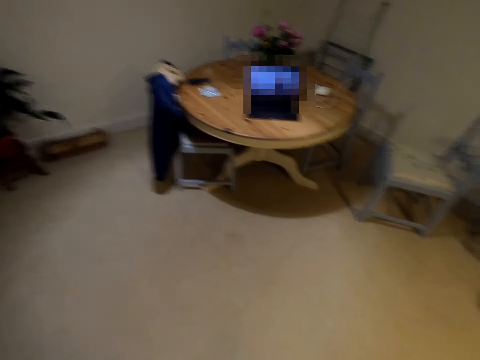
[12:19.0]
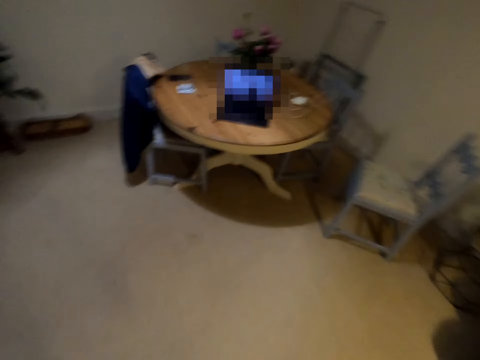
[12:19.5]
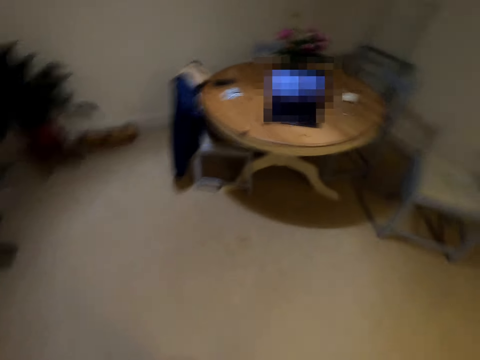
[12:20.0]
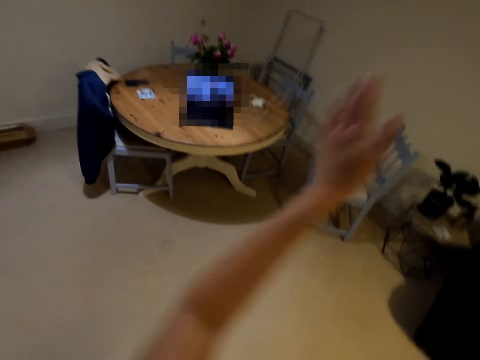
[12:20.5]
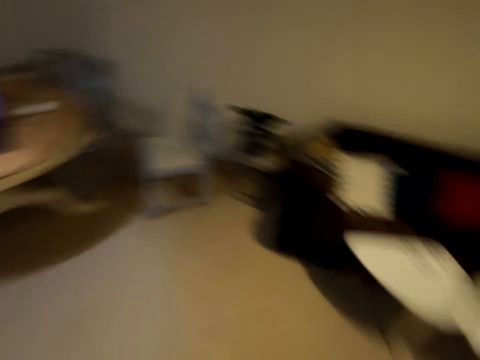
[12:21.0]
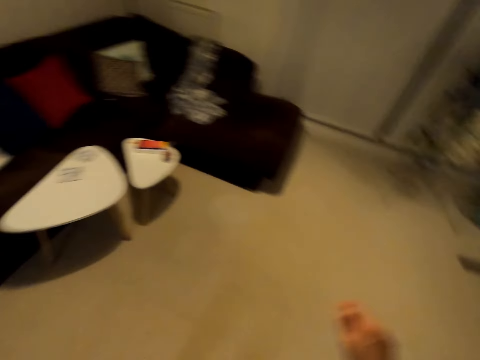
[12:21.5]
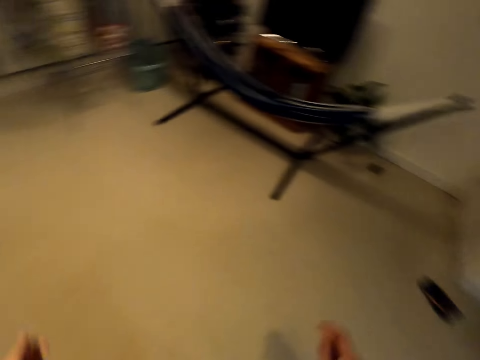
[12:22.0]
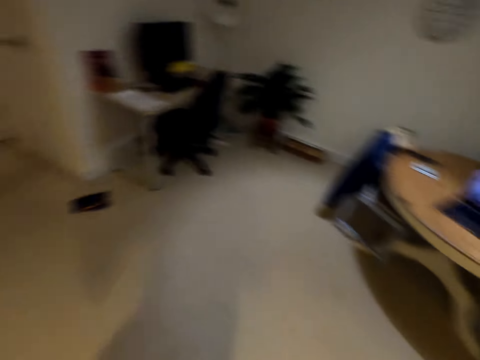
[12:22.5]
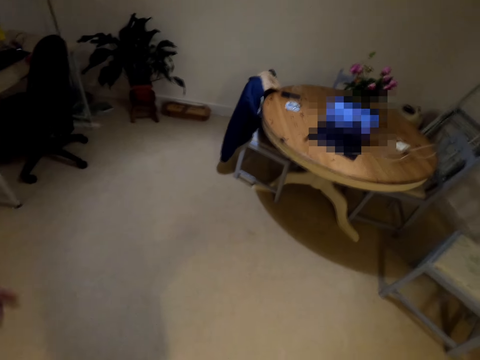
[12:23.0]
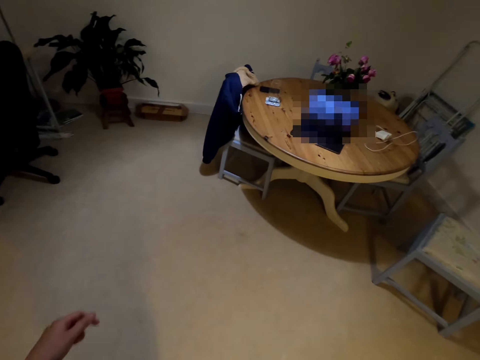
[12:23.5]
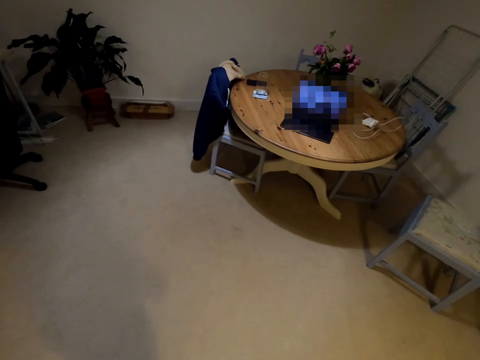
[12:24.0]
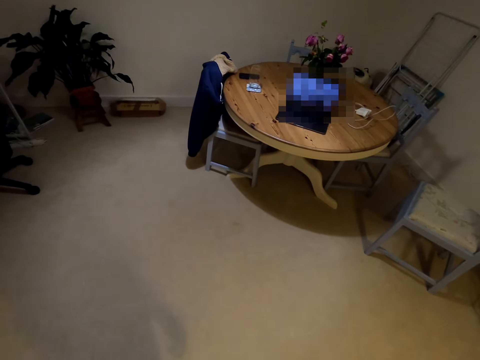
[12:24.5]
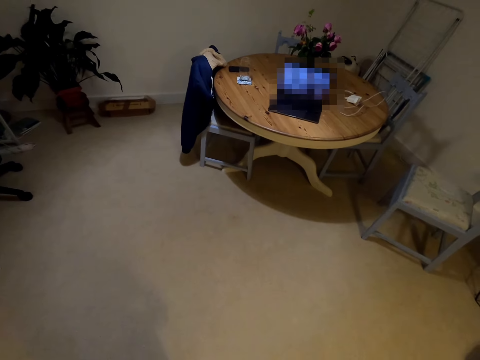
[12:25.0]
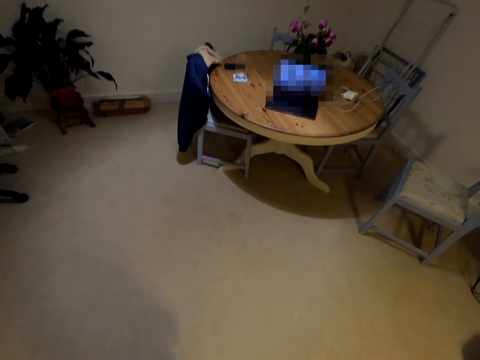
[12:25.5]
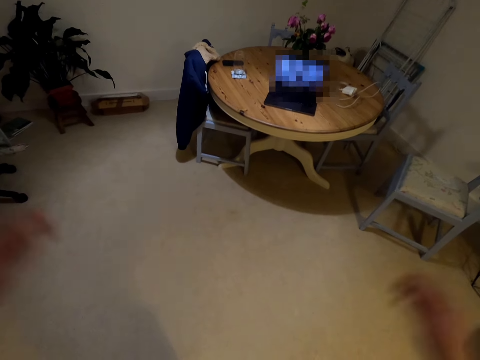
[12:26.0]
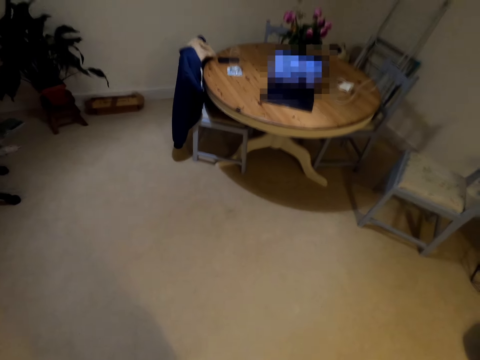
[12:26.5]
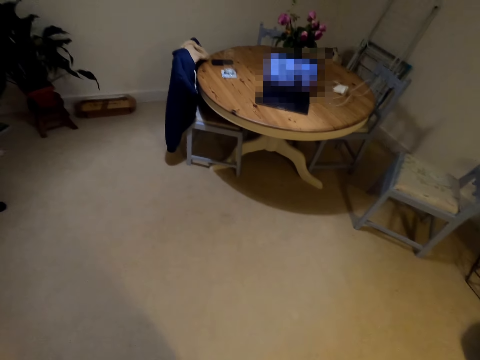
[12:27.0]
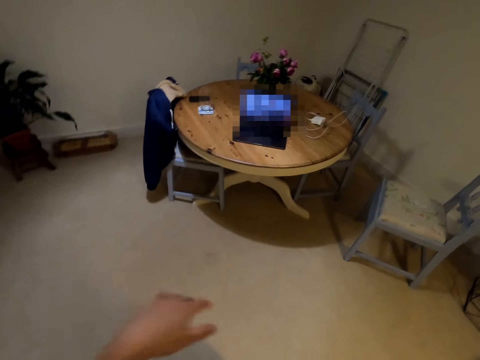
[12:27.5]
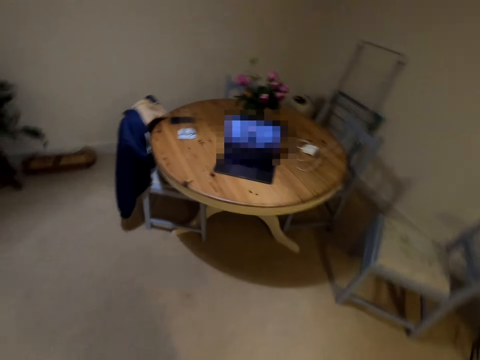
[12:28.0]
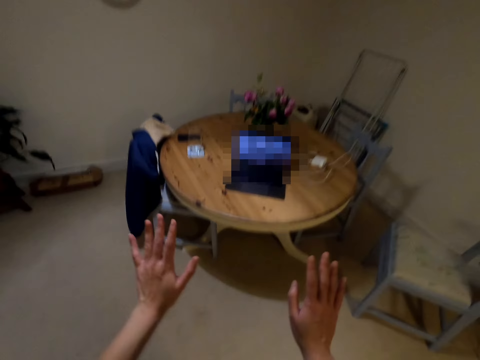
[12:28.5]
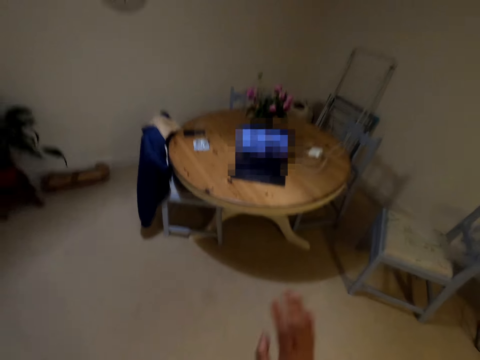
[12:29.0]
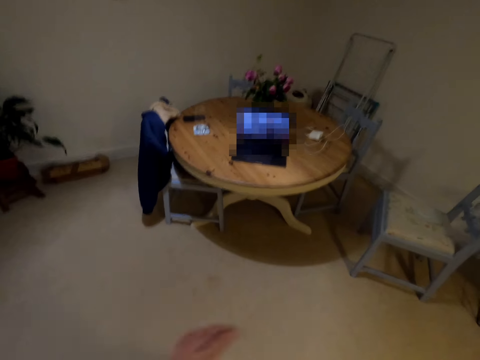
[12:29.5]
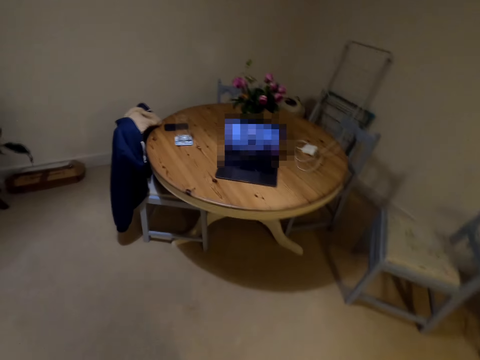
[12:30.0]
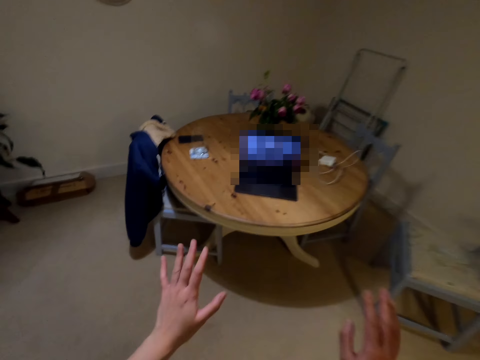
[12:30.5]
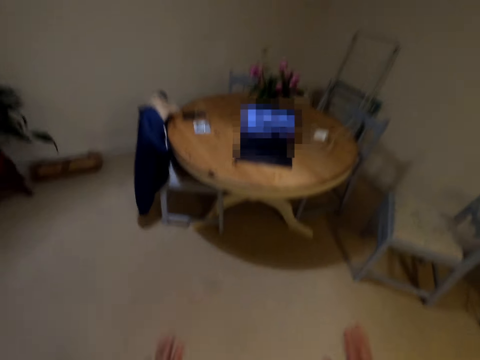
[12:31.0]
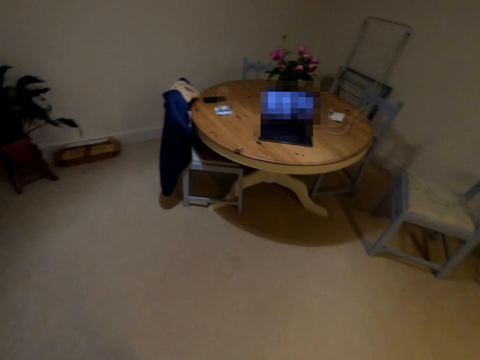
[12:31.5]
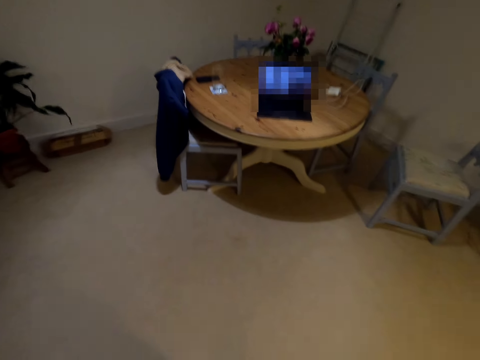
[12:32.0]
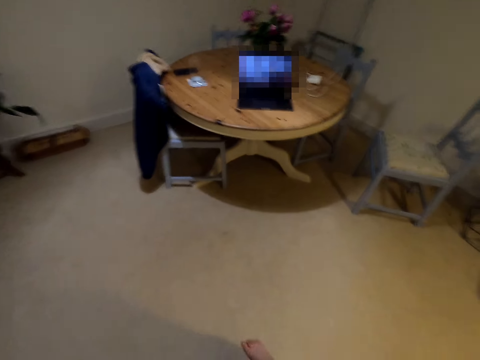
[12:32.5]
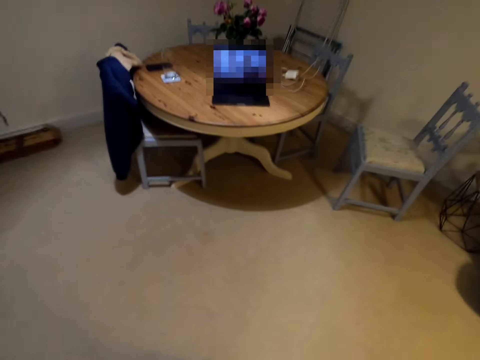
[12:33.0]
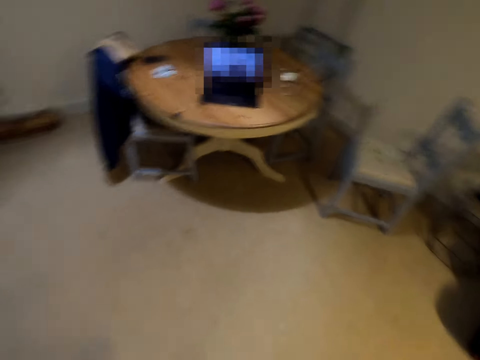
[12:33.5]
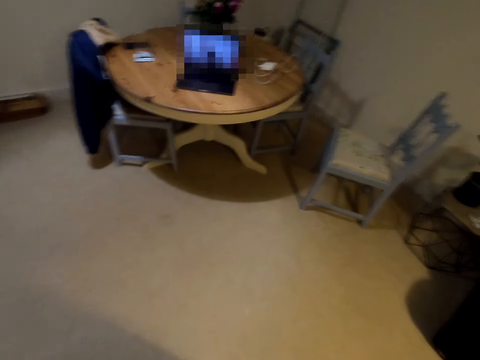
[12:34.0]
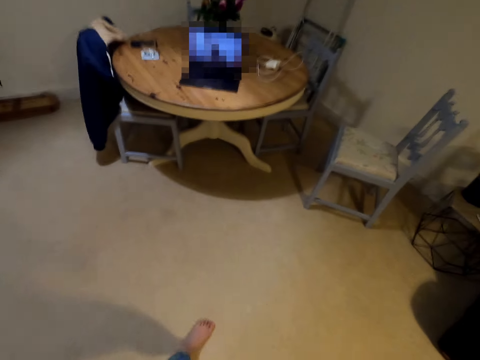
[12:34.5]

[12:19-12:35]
The camera wearer claps her hands. She claps her hands again. She turns around and looks around. She dances in the house. She lifts her hands up. She lifts her hands up again.

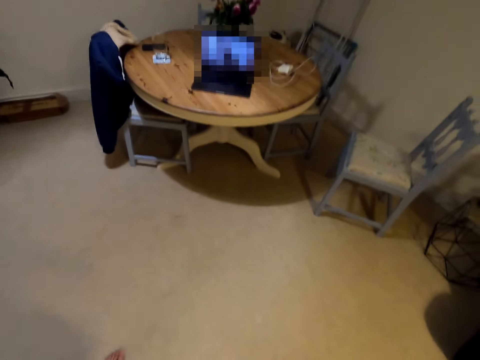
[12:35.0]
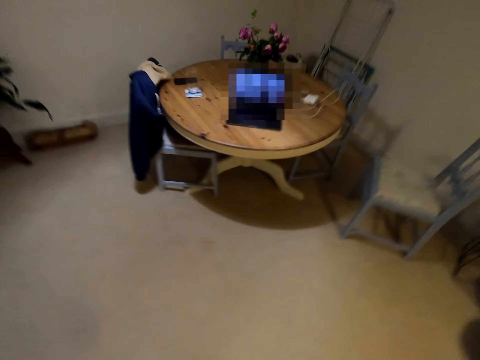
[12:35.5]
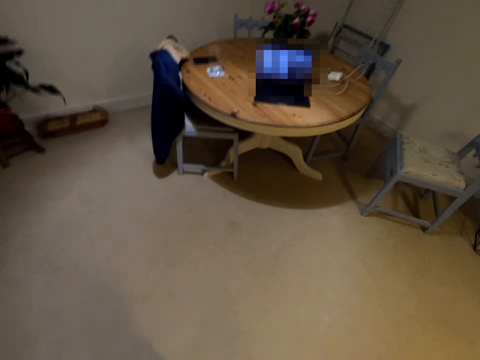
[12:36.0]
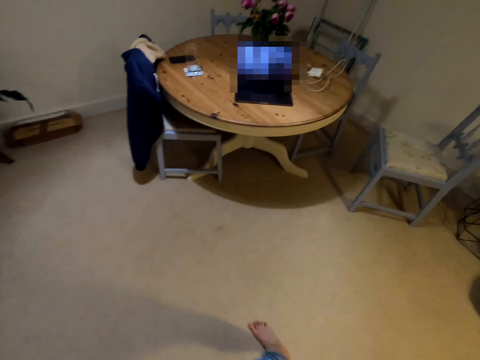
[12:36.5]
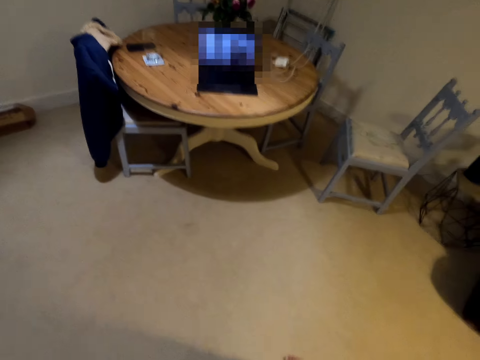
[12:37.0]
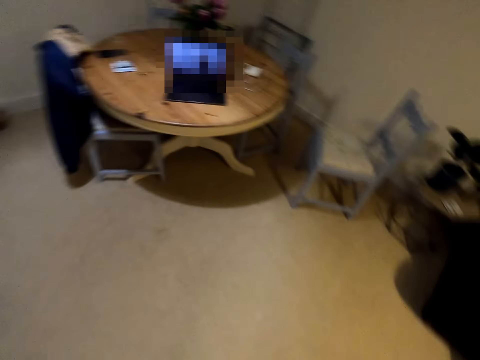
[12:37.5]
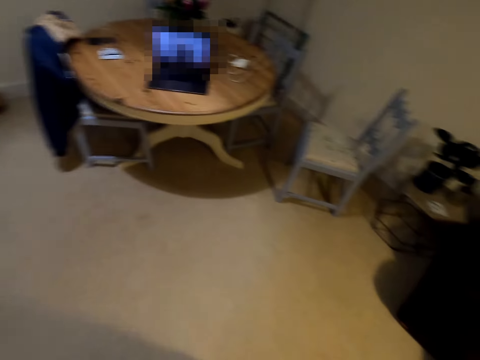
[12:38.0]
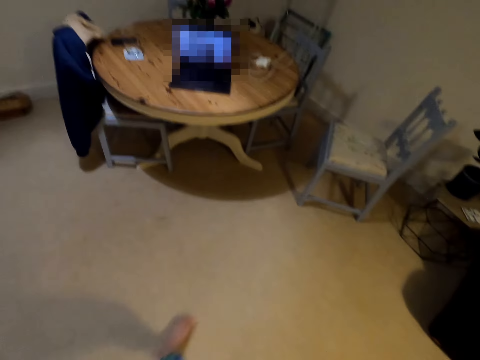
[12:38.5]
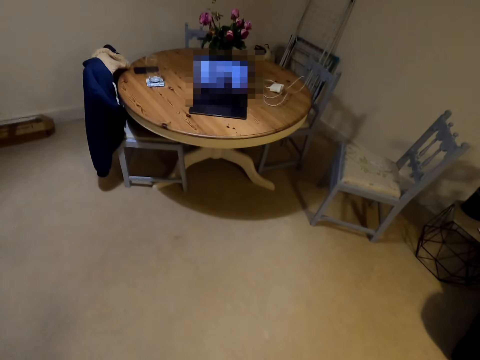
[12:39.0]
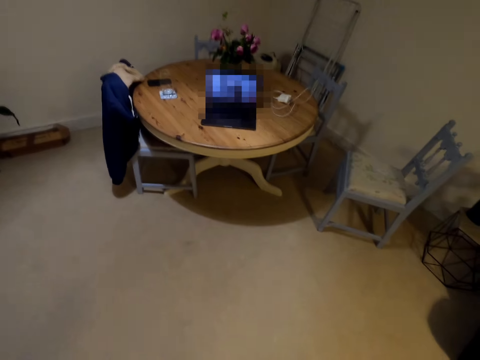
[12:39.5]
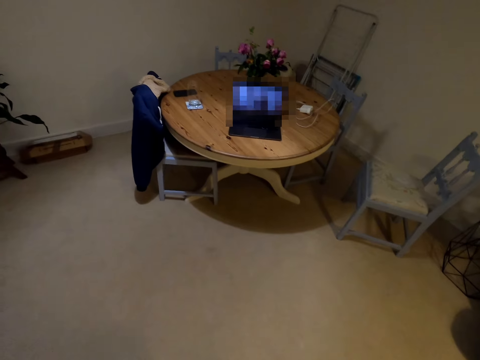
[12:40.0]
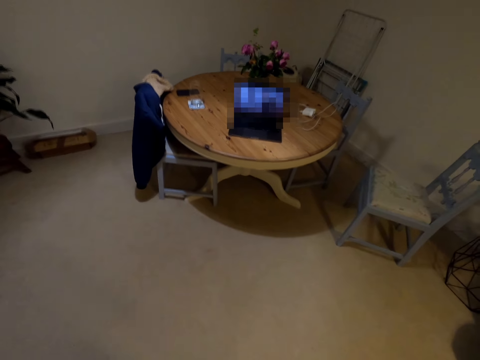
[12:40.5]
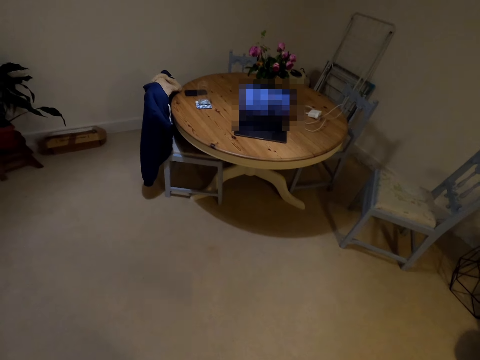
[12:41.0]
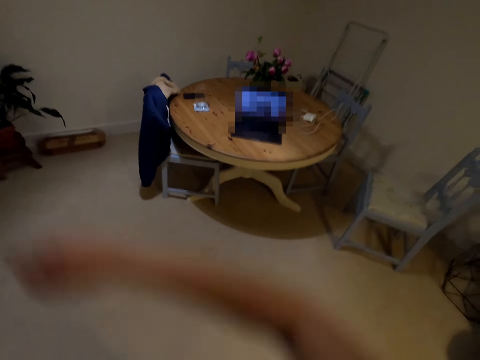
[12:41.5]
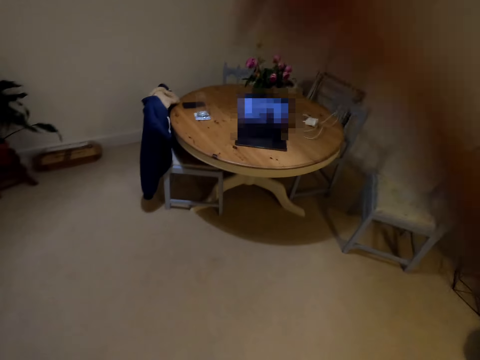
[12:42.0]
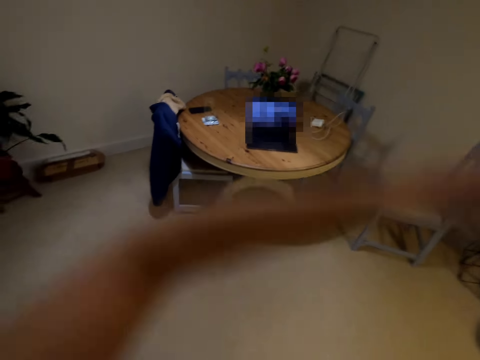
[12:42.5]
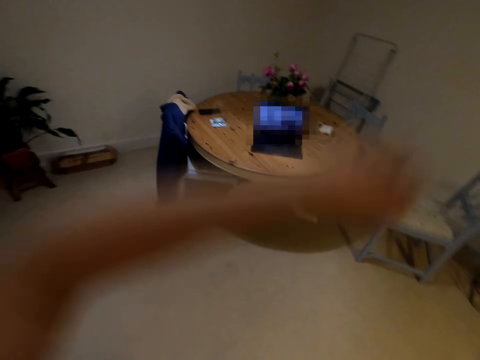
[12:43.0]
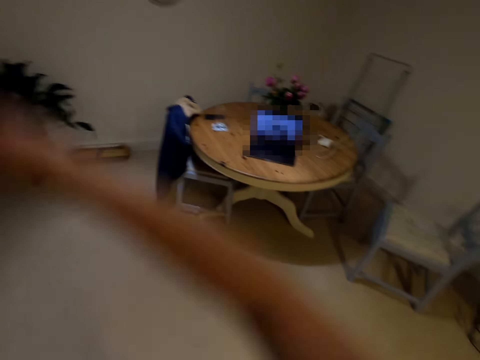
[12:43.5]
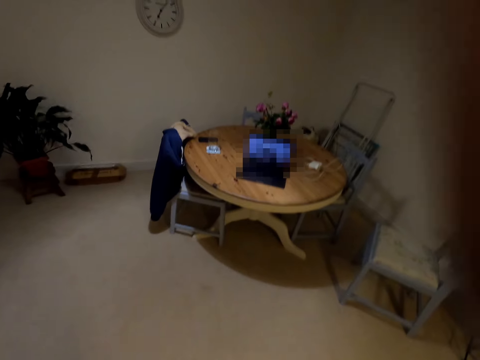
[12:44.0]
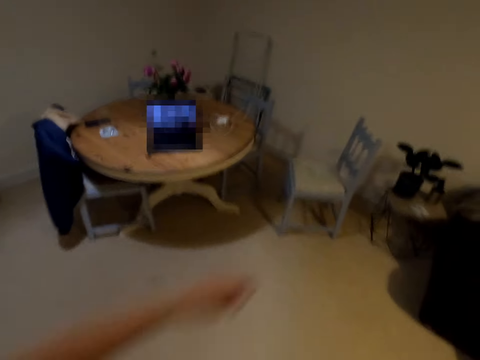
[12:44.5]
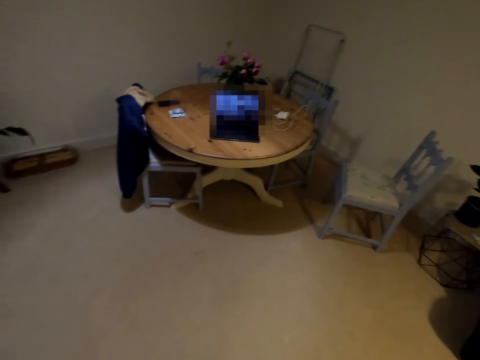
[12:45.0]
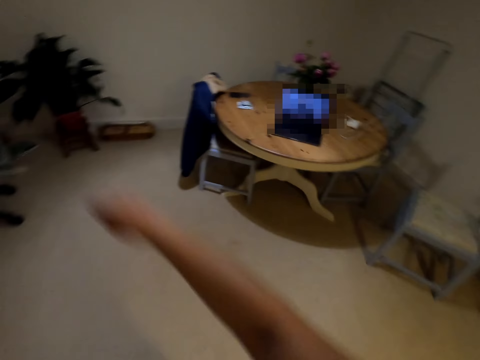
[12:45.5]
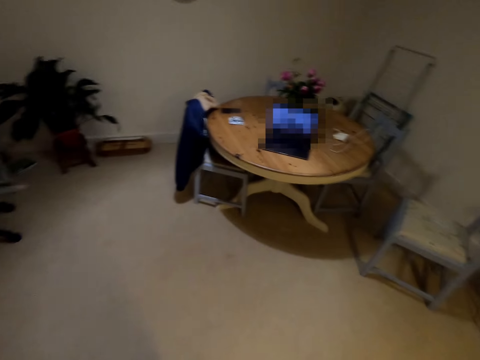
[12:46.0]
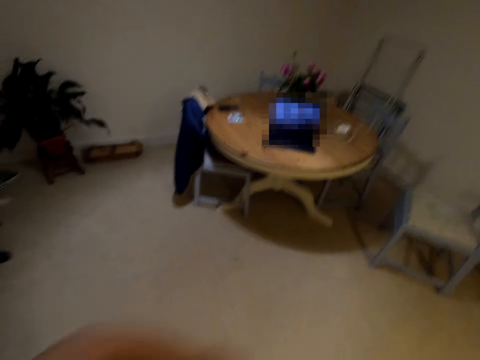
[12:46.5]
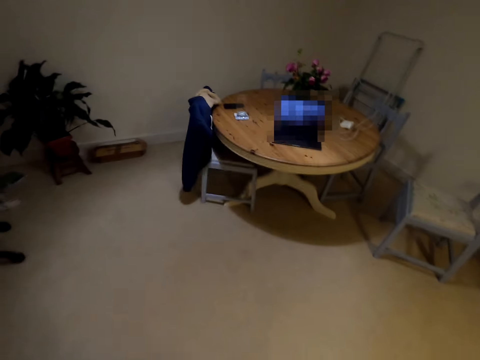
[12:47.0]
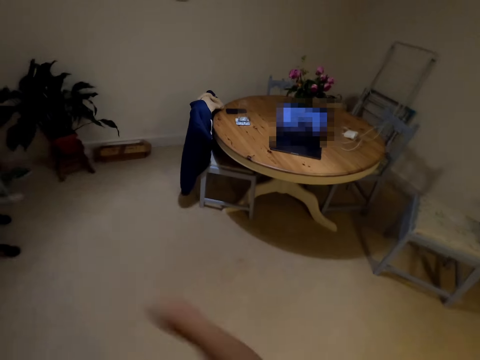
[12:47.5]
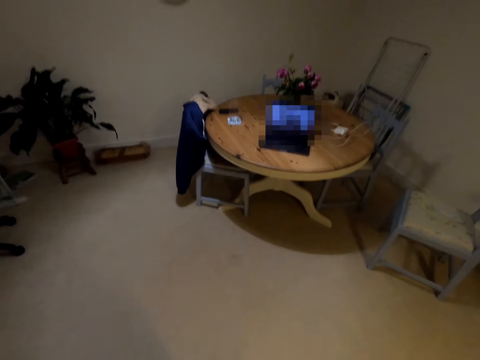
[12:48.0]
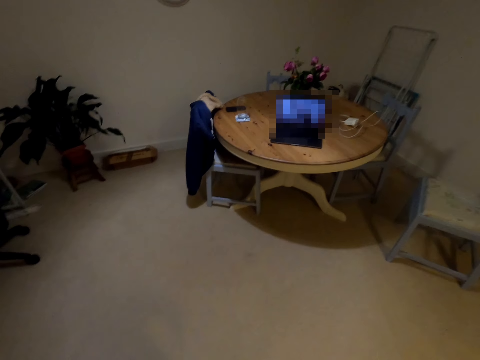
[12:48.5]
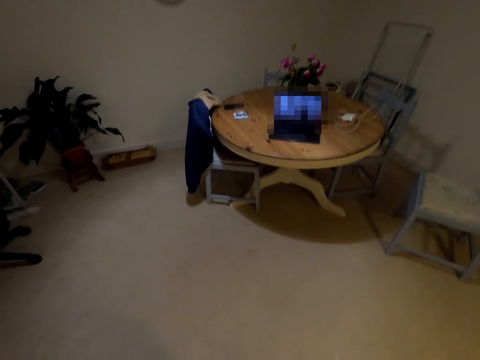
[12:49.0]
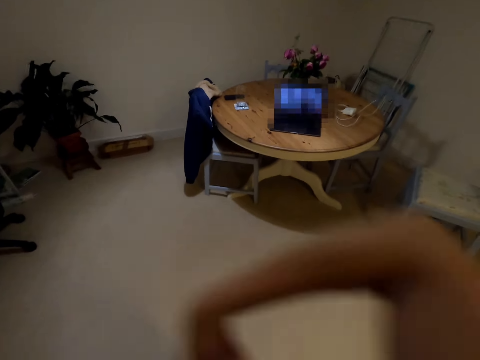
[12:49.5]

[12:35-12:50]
The camera wearer moves around his legs. They lift her hands up.
